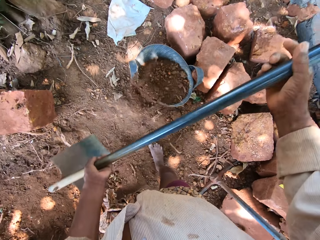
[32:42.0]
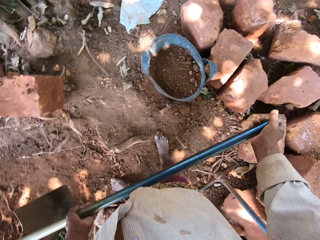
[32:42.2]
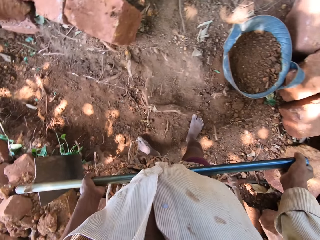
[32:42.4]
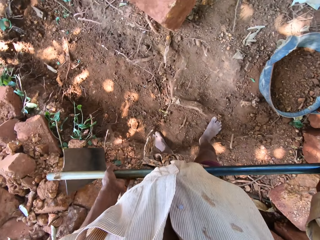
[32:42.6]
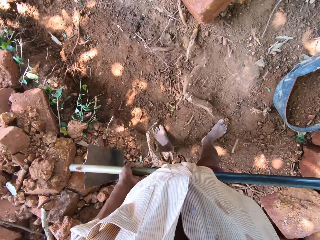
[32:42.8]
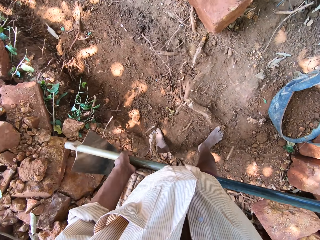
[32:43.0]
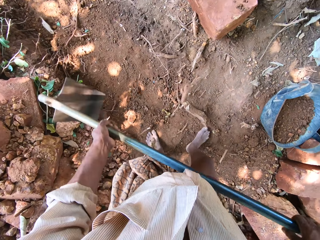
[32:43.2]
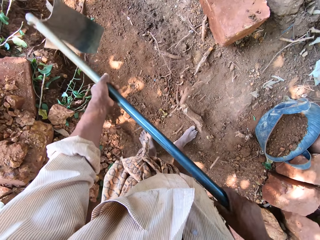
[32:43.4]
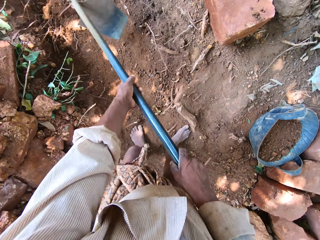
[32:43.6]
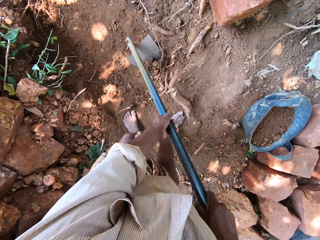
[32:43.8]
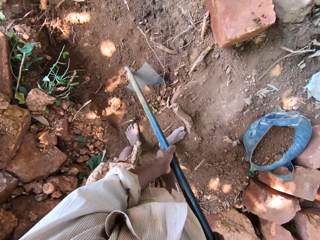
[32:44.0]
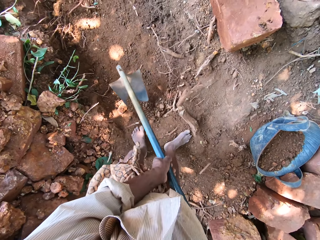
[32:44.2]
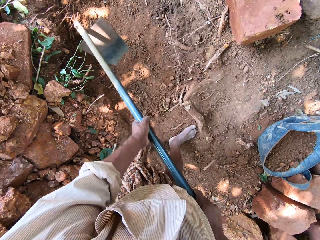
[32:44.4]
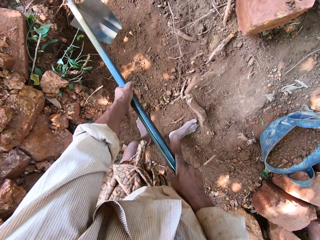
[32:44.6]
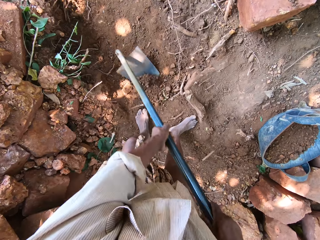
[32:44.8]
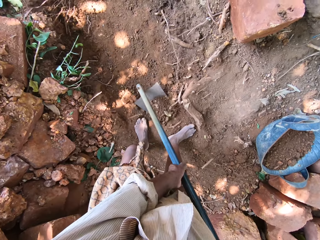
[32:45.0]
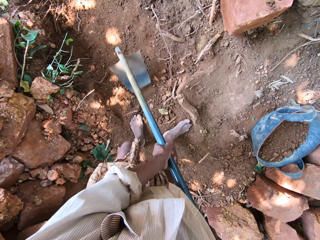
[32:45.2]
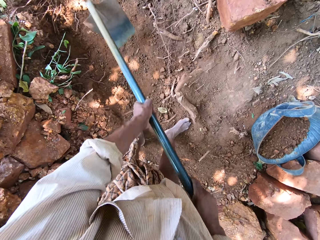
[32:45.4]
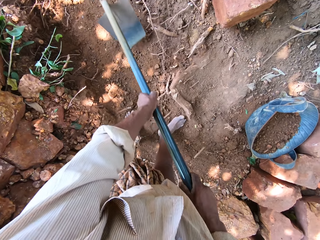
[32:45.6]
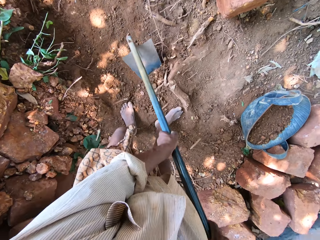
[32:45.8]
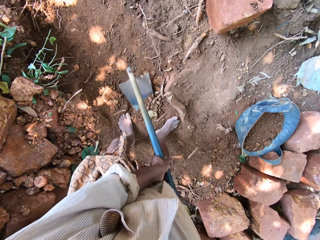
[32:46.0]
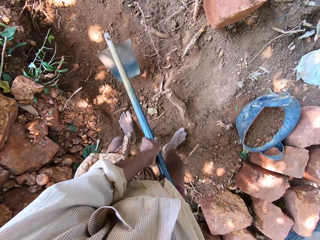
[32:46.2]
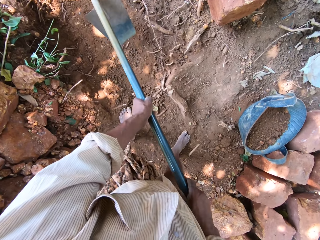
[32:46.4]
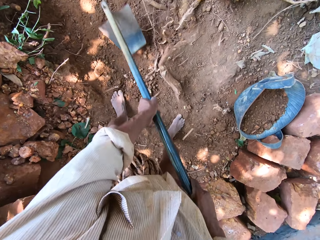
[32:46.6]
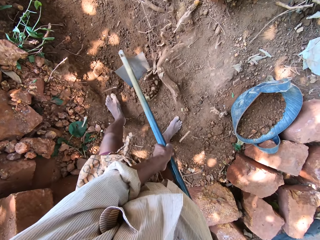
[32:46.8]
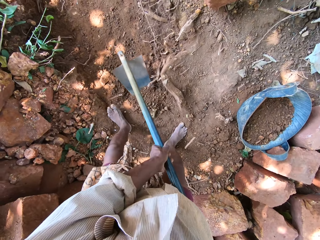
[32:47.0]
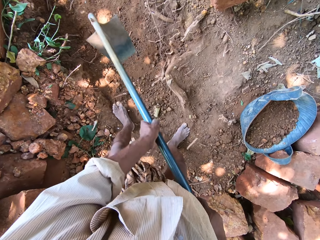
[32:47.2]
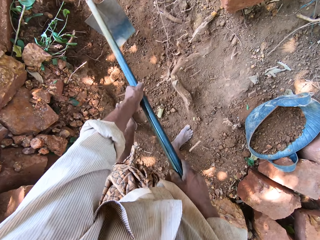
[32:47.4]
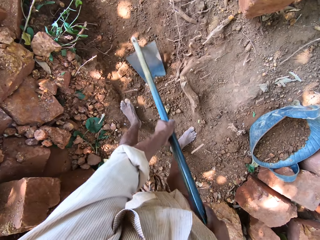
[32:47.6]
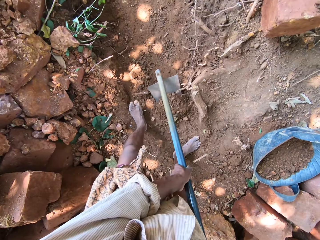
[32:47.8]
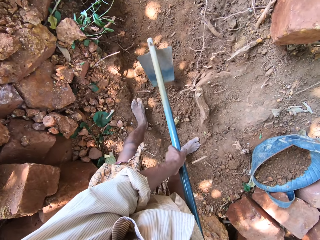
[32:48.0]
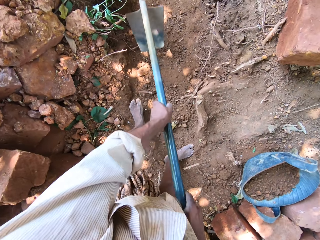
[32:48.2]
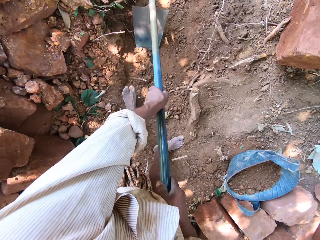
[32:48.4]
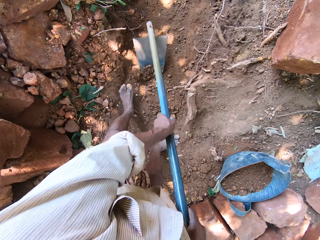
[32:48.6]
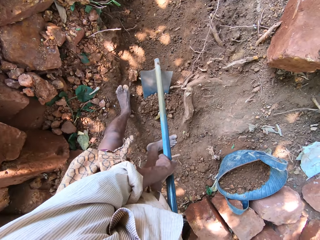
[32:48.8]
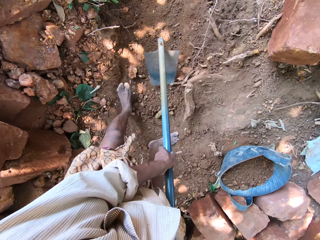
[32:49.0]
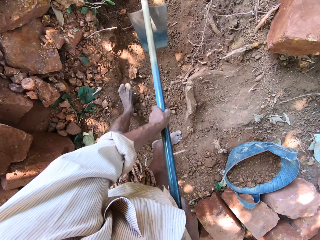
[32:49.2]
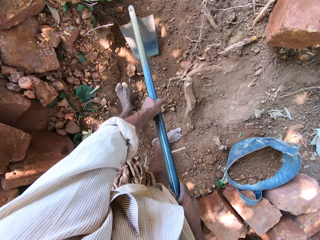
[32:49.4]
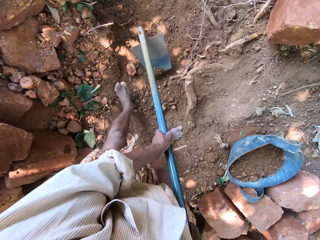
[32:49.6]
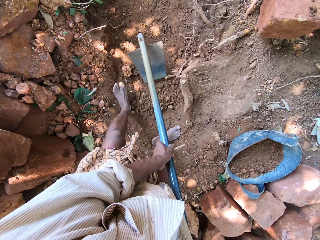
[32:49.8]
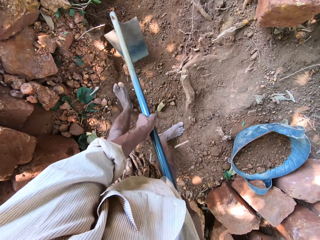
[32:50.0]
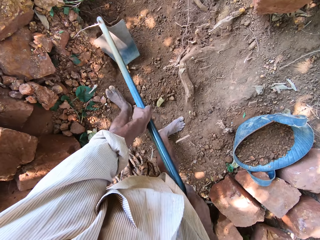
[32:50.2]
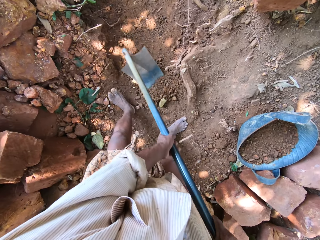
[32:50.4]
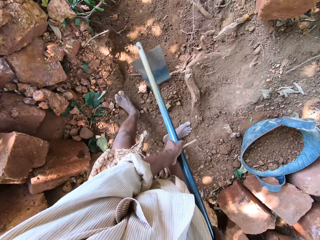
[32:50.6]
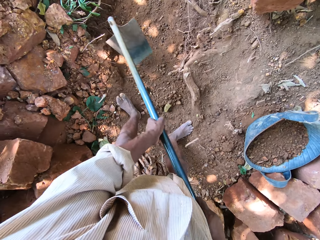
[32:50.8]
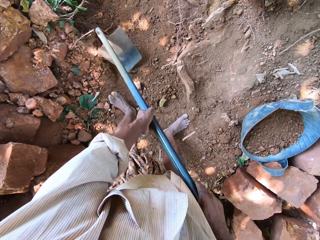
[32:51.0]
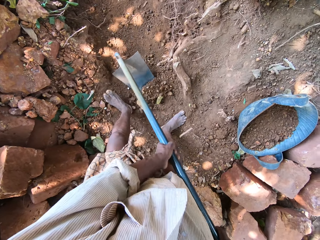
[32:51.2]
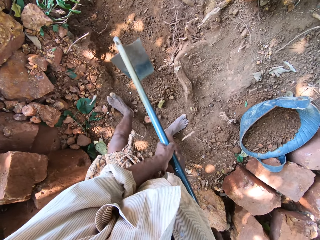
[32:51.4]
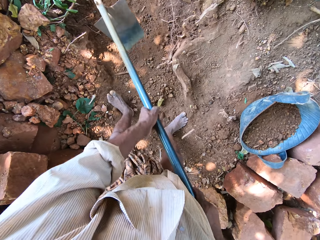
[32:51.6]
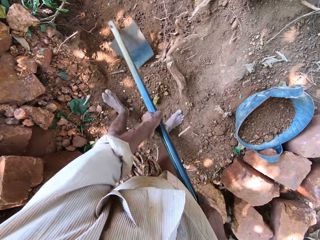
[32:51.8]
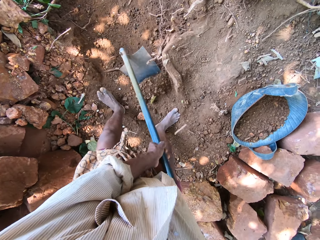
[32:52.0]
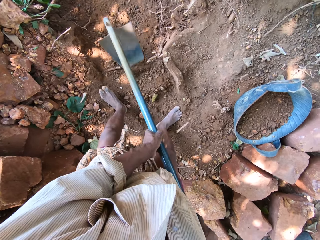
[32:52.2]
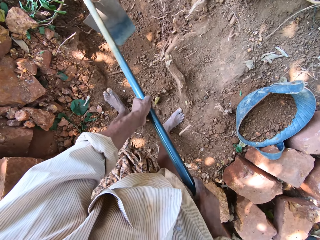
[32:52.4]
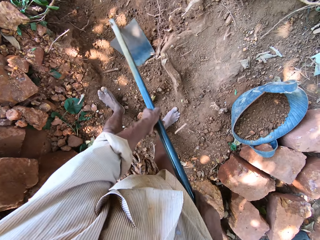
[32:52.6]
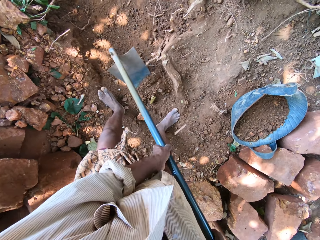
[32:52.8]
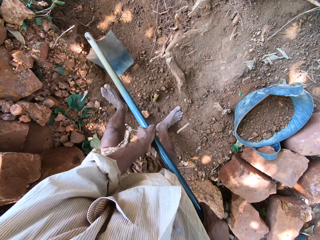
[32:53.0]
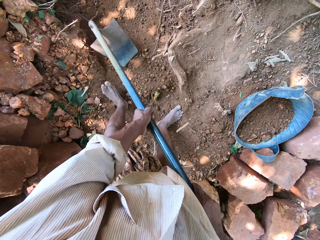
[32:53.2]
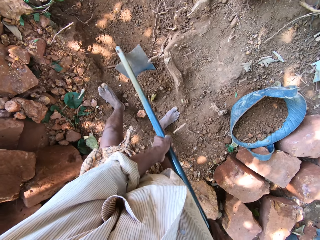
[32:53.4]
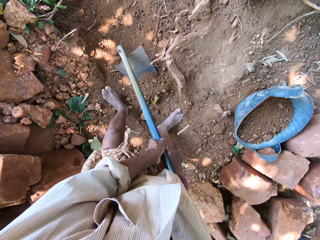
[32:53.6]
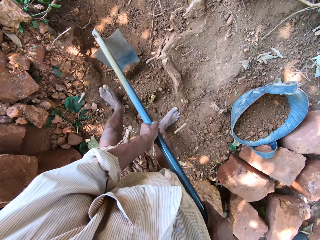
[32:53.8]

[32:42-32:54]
The camera wearer pours sand from the hoe in both hands into the bag or bucket of sand on the ground. They clear sand from the ground with the hoe in both hands.

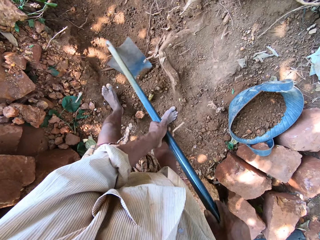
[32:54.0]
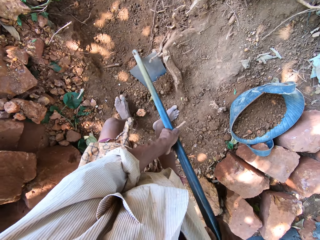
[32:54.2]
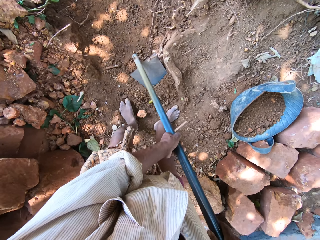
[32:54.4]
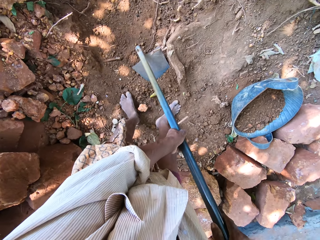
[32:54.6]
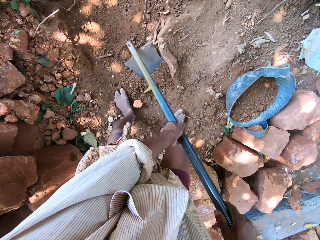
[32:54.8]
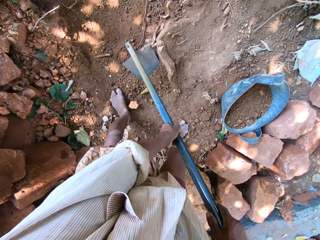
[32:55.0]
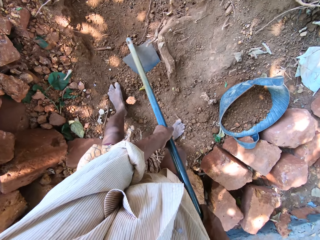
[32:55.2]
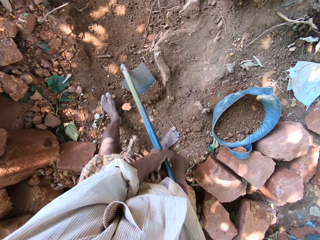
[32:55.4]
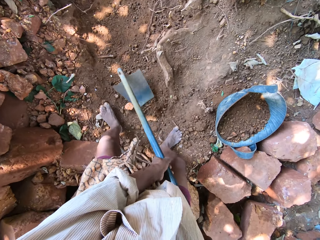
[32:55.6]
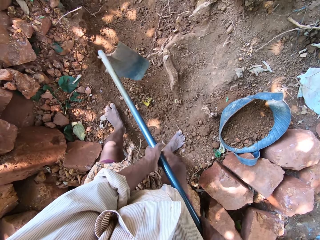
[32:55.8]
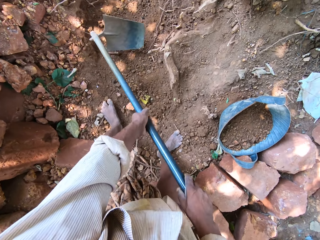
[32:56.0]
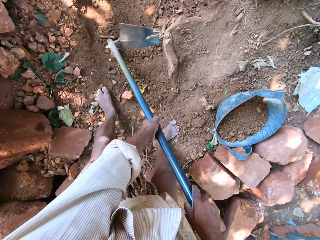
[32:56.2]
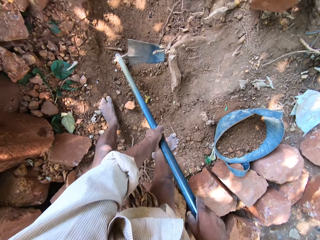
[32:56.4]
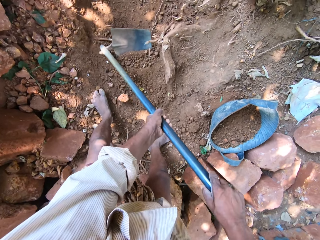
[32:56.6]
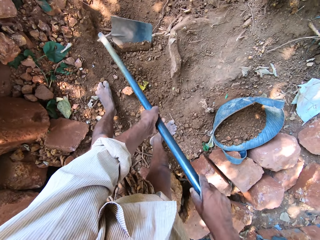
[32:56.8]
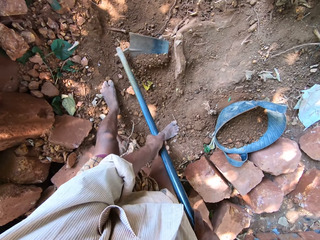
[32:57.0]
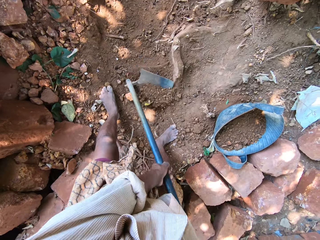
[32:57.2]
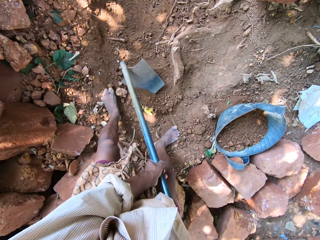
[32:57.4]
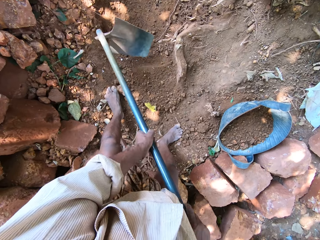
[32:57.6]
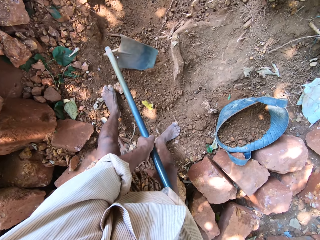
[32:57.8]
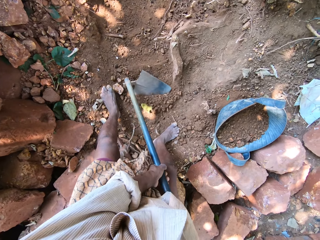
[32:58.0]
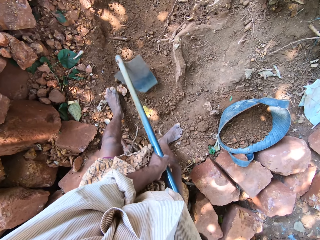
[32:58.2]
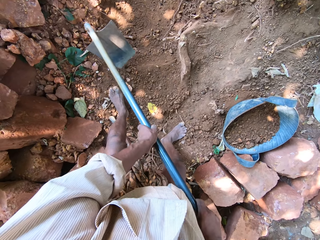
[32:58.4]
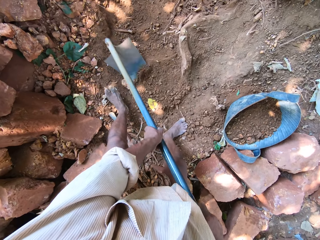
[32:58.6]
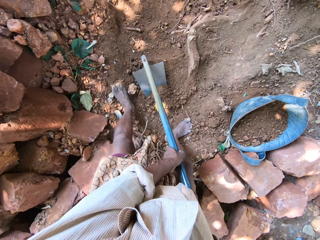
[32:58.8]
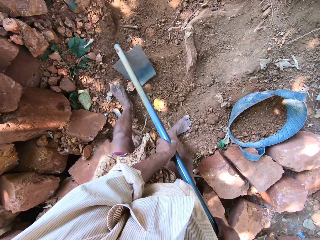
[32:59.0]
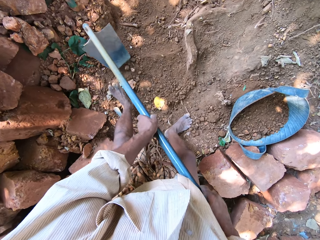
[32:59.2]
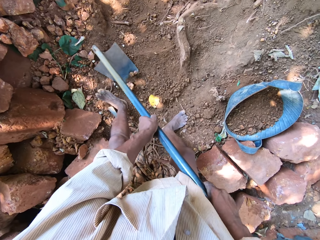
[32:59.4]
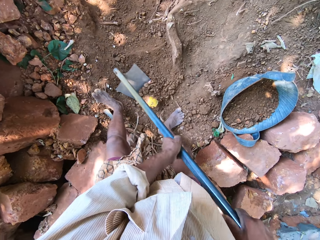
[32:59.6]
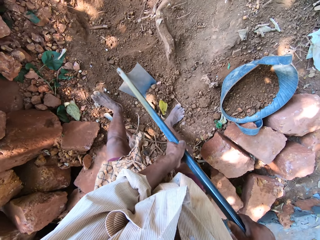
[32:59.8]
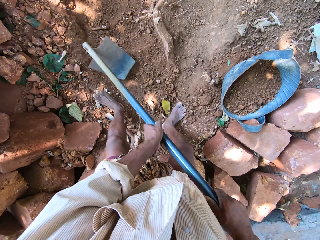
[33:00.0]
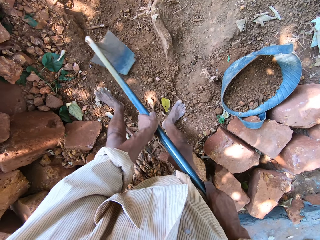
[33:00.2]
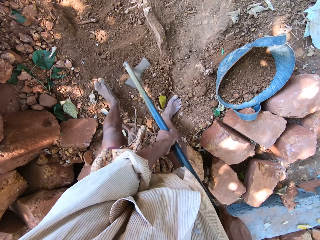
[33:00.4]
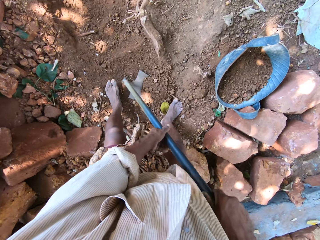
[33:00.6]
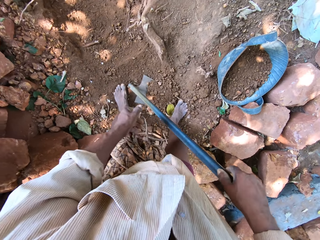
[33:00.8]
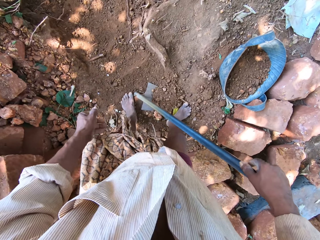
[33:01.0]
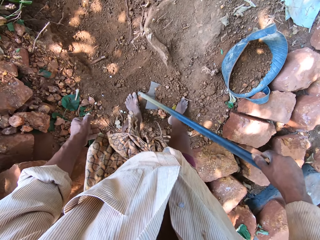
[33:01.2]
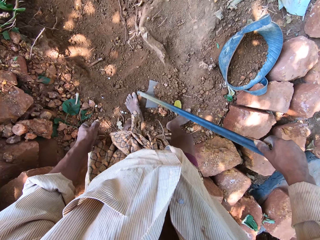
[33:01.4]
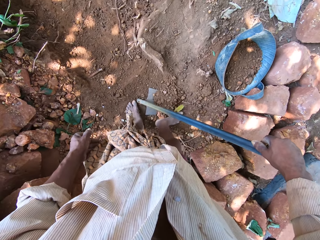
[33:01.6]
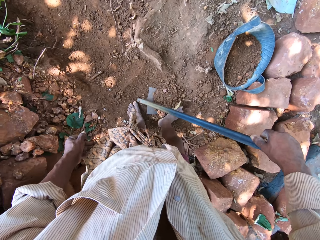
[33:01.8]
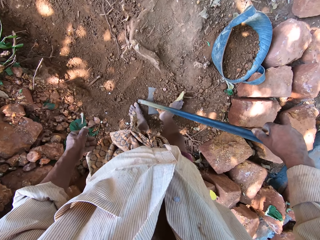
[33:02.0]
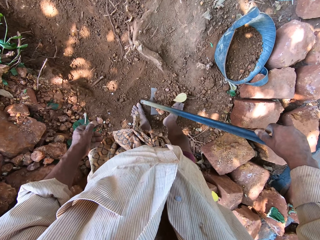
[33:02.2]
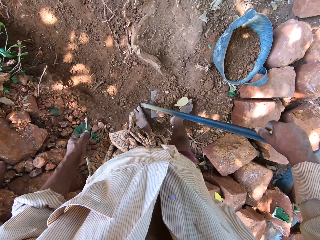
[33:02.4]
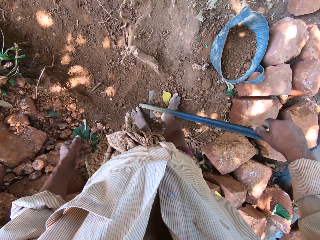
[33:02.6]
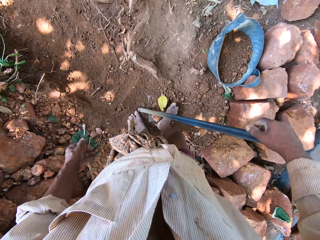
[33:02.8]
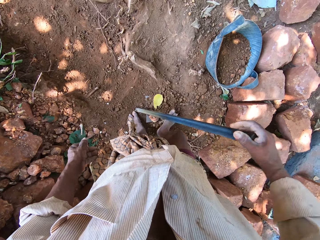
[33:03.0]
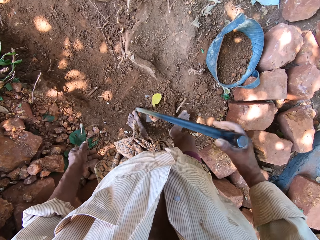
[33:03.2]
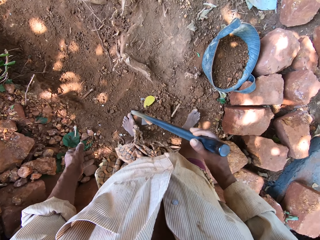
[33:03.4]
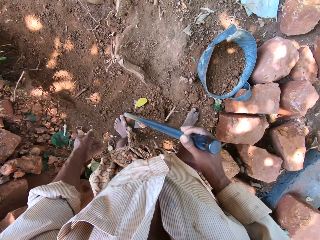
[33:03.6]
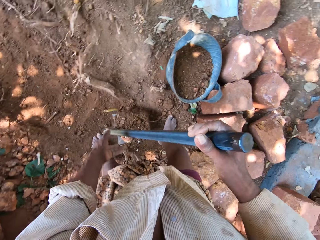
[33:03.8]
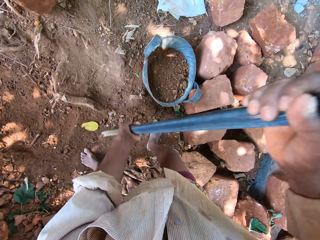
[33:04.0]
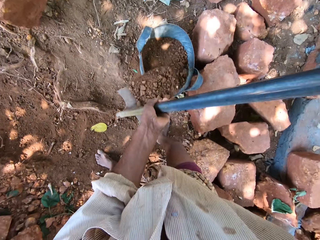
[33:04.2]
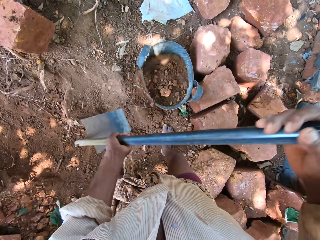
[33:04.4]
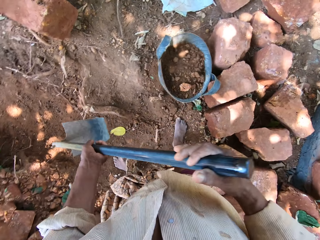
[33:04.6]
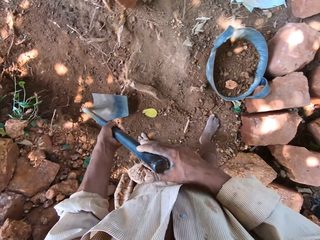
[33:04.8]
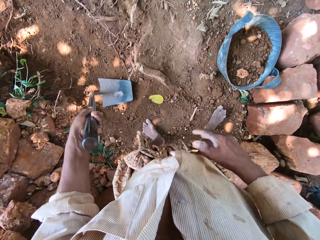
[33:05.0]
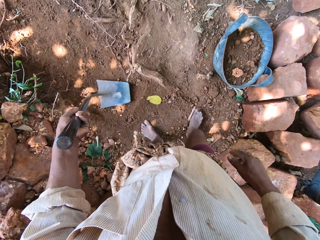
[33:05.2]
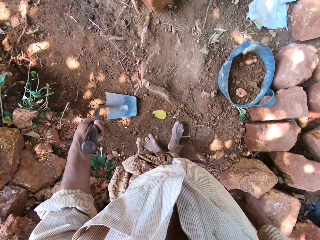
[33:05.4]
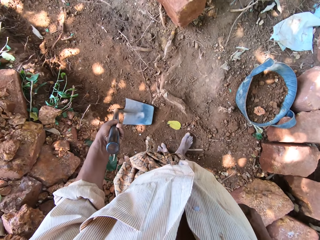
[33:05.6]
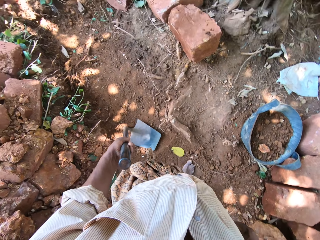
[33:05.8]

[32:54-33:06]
The camera wearer packs sand from the ground to the hoe with his right leg. He pours sand from the hoe in both hands into a bag or bucket on the ground.
